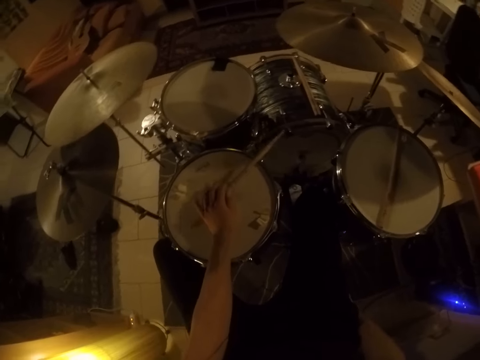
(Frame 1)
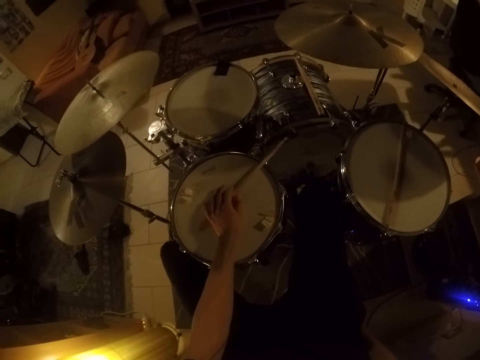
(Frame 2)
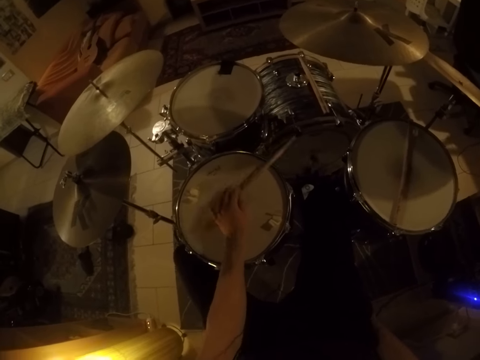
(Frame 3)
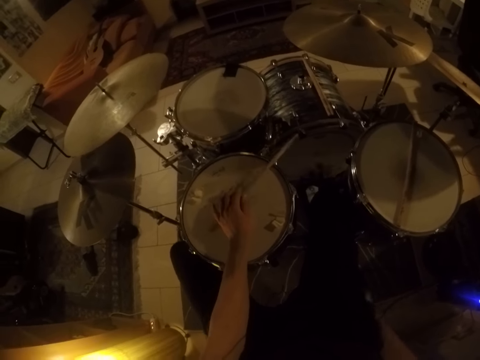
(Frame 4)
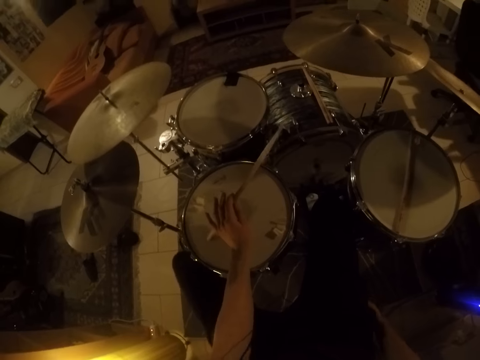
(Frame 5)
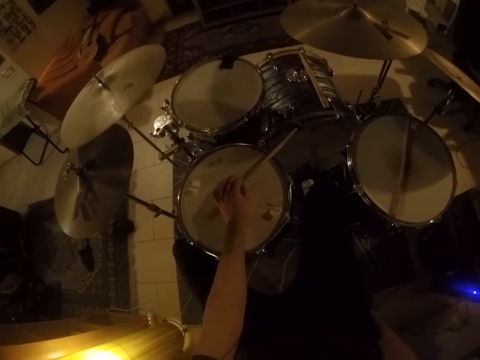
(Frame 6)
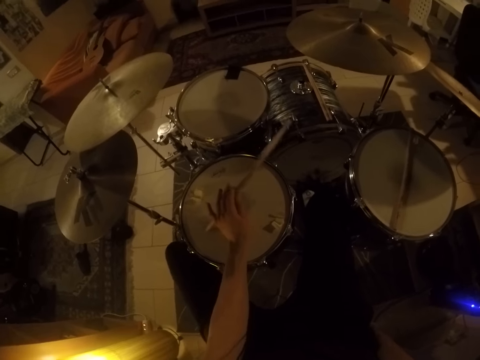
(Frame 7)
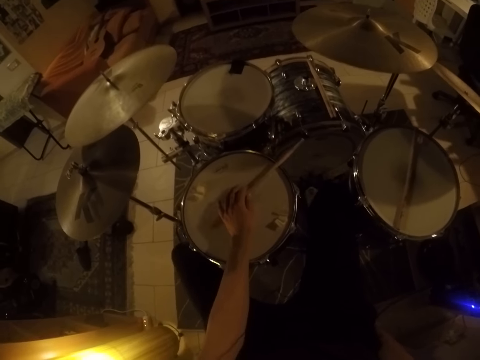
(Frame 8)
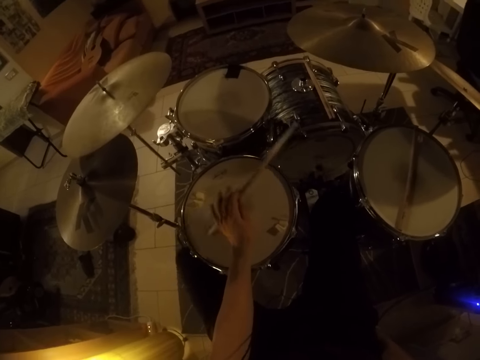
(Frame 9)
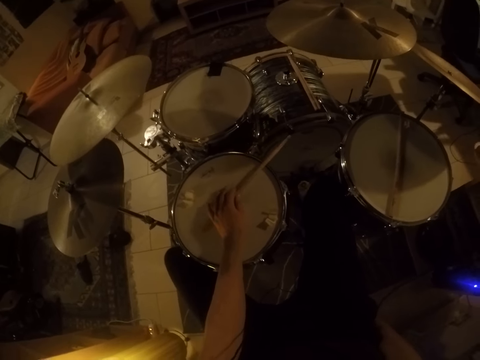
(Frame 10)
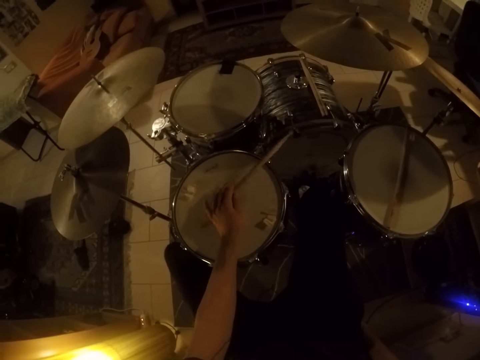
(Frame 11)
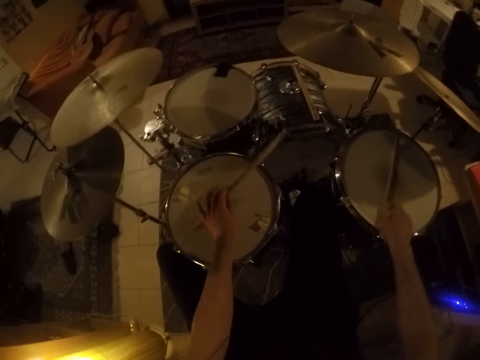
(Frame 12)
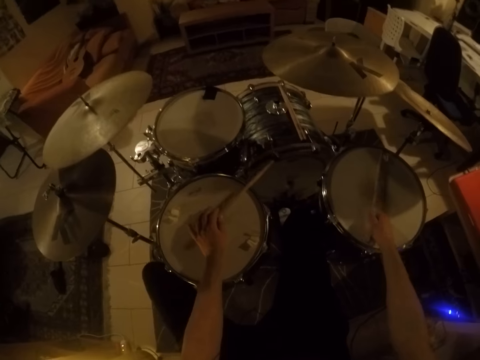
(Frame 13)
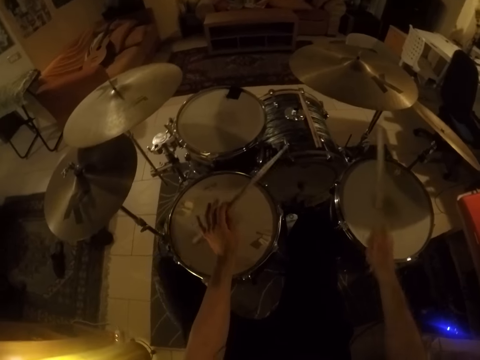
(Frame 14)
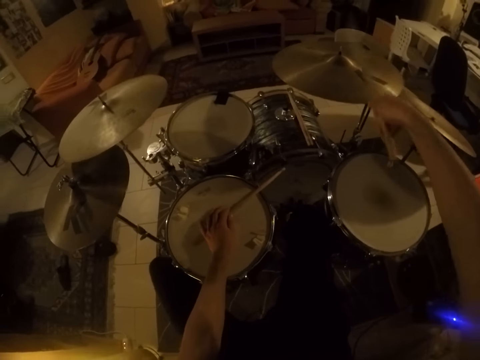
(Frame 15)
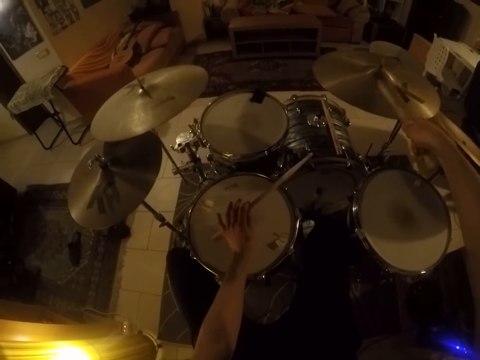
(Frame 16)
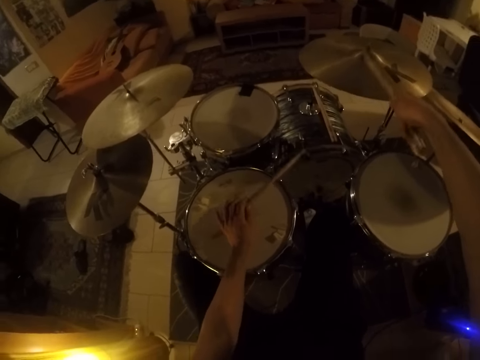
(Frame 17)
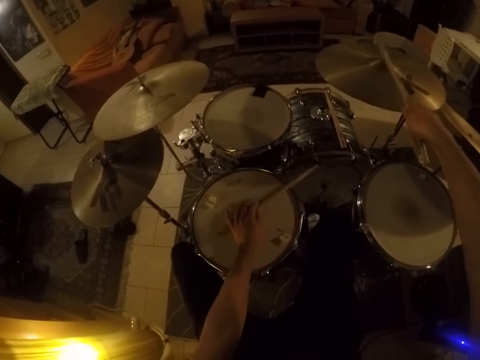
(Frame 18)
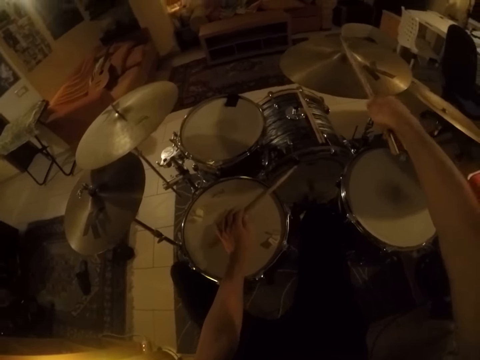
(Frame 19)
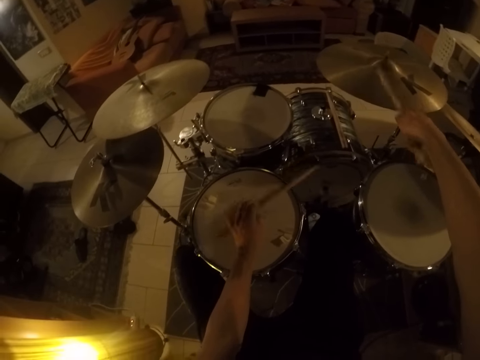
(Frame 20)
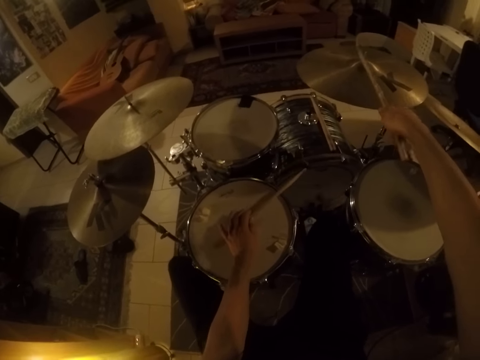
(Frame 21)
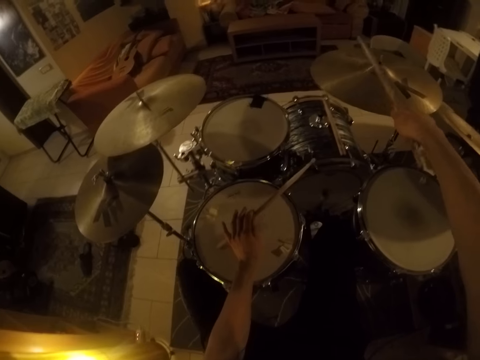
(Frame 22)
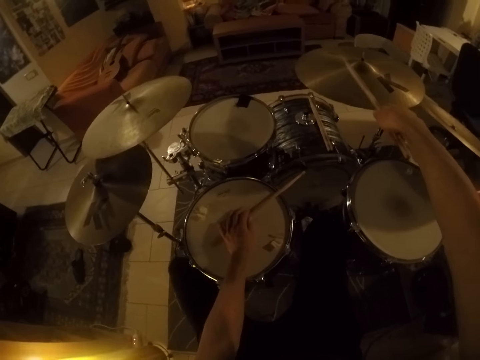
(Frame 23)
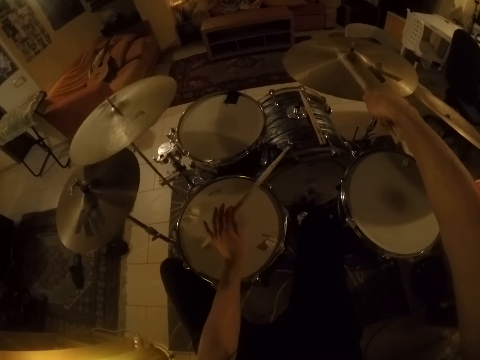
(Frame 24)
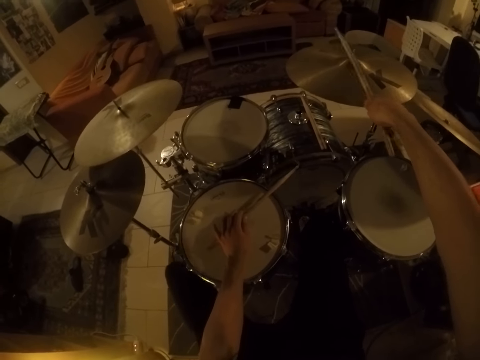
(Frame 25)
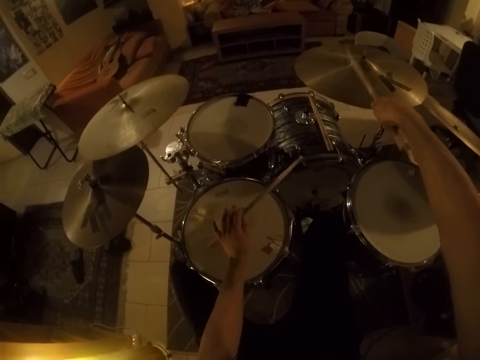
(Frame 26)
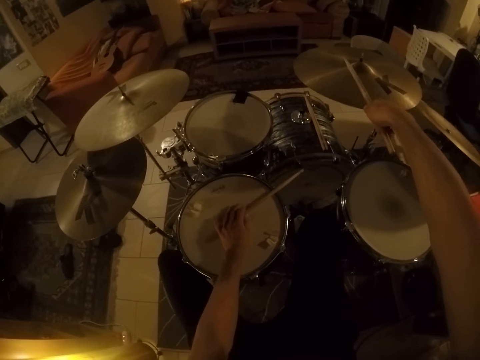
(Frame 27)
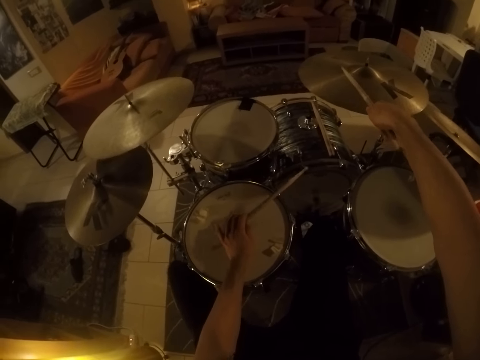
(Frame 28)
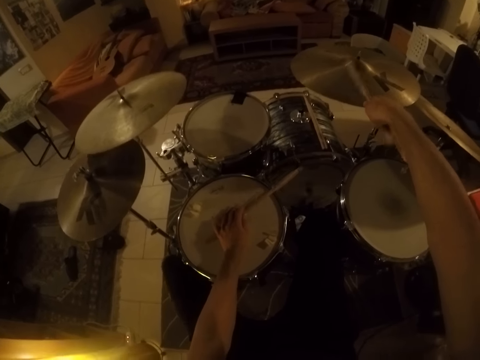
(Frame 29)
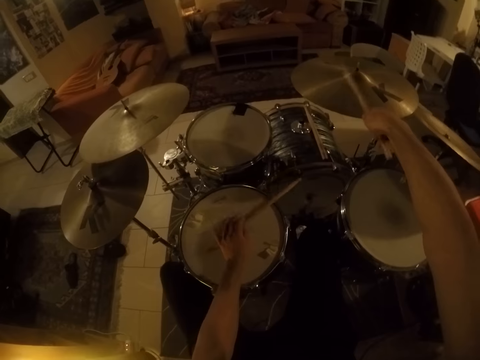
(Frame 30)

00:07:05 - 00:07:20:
The camera wearer picks up a drumstick. They beat drums with both hands with drumsticks.

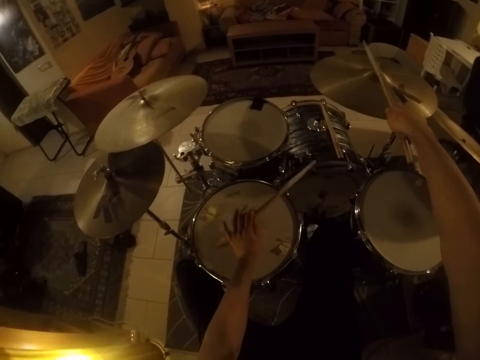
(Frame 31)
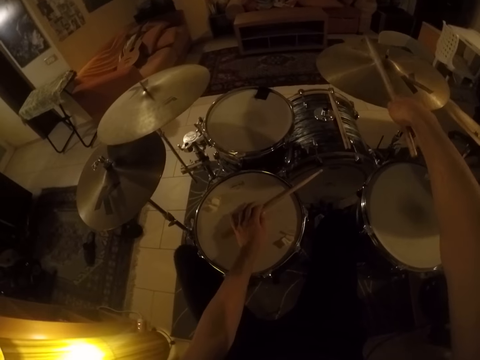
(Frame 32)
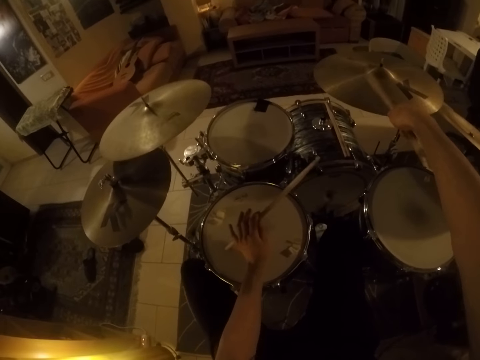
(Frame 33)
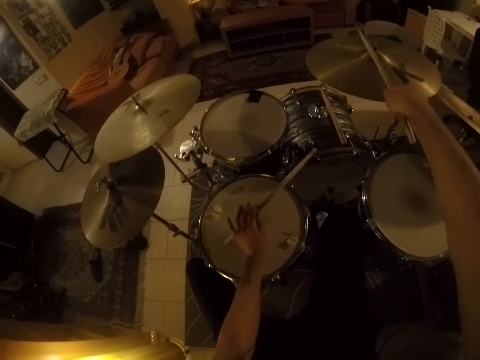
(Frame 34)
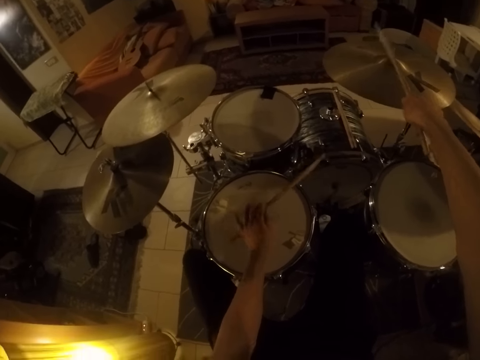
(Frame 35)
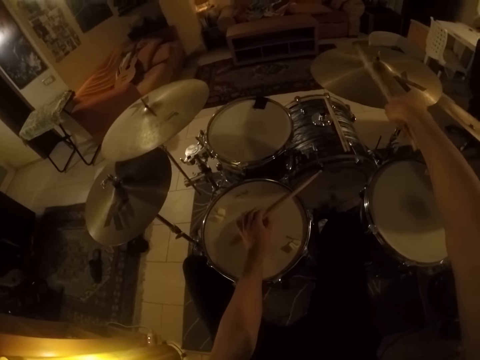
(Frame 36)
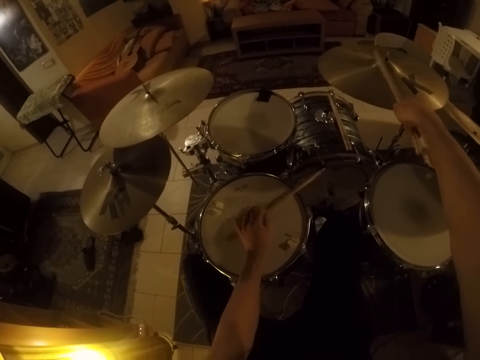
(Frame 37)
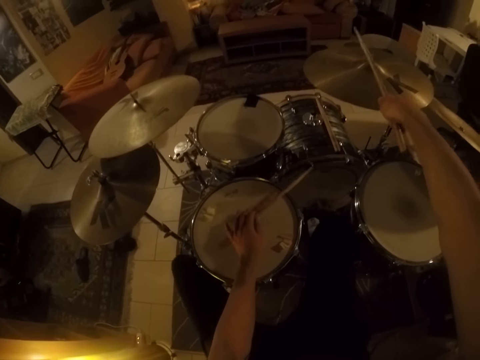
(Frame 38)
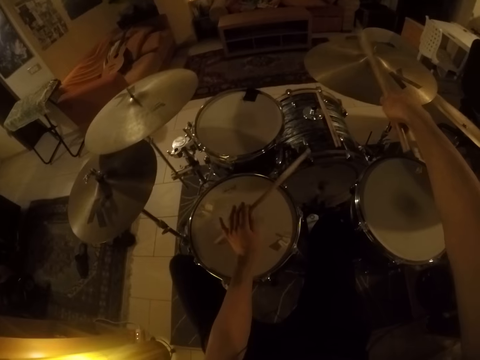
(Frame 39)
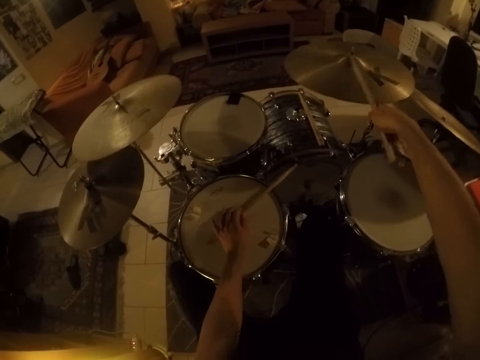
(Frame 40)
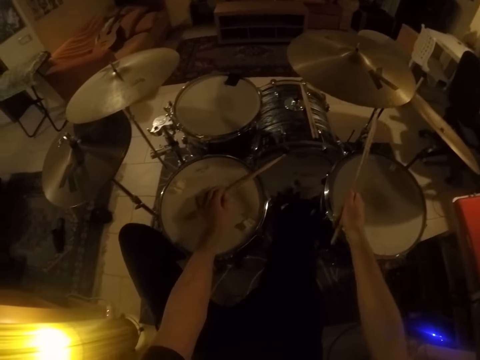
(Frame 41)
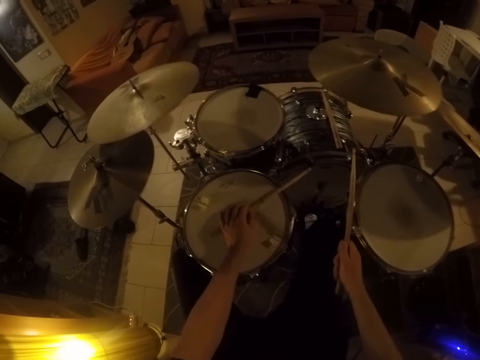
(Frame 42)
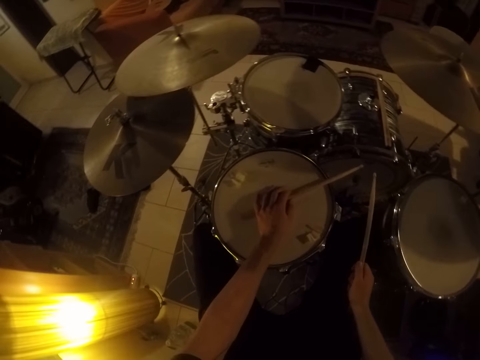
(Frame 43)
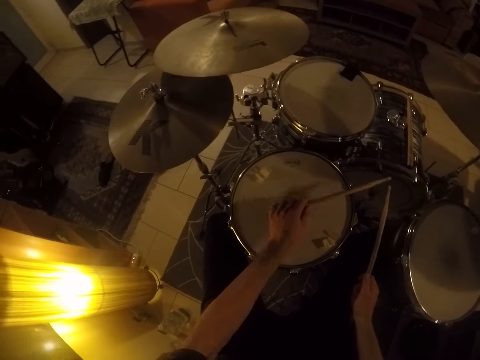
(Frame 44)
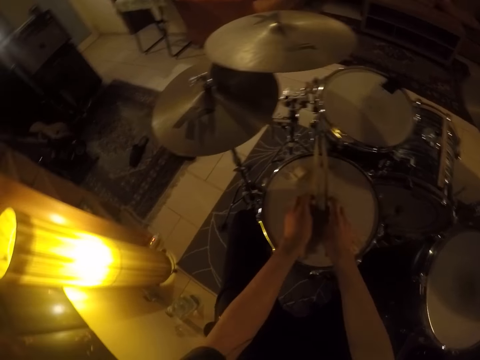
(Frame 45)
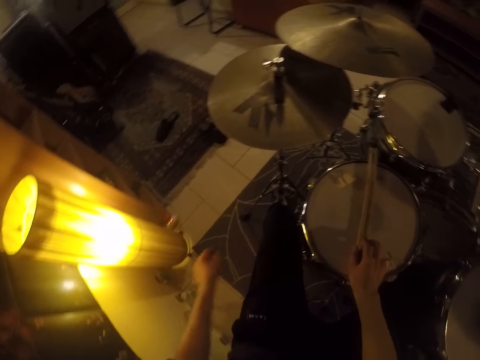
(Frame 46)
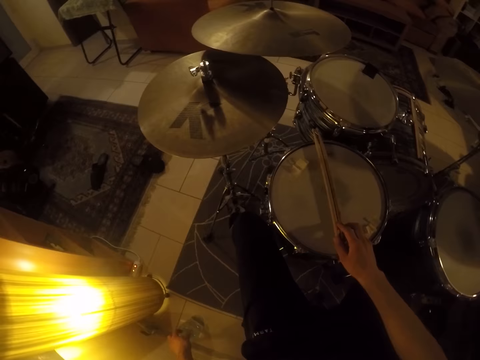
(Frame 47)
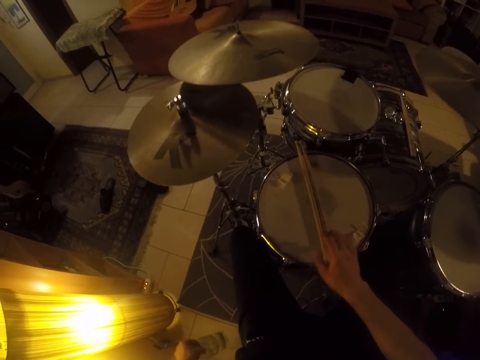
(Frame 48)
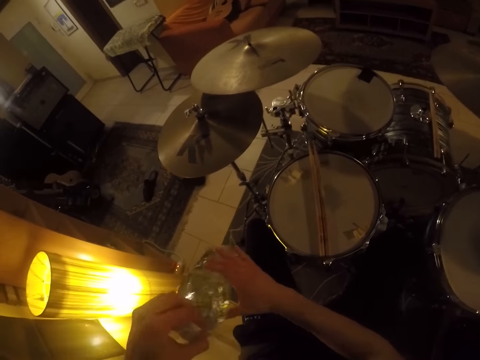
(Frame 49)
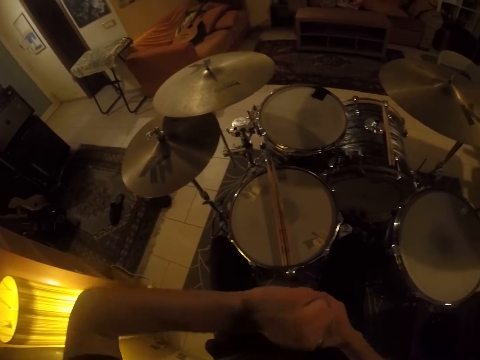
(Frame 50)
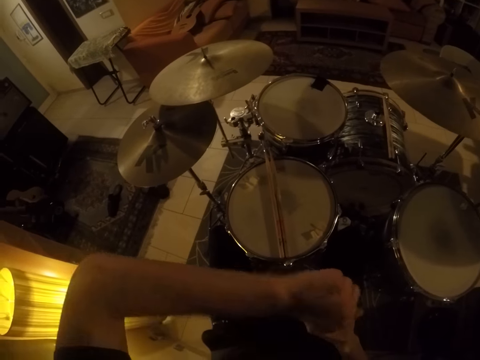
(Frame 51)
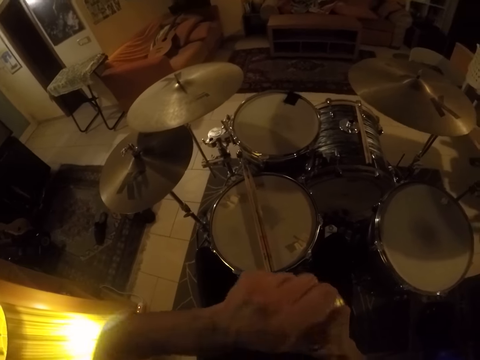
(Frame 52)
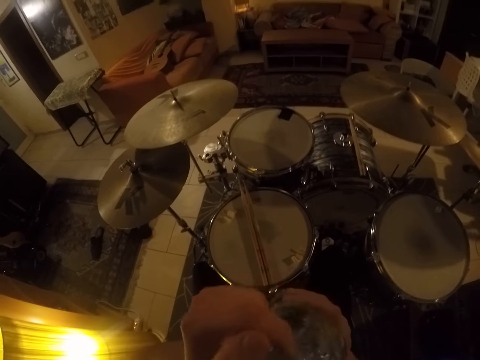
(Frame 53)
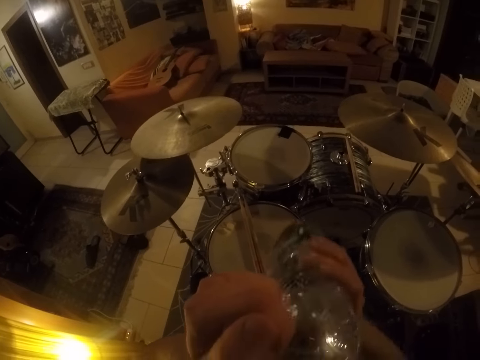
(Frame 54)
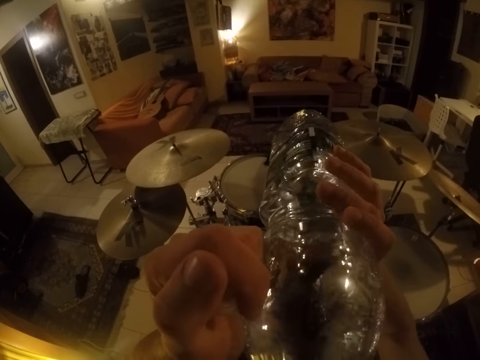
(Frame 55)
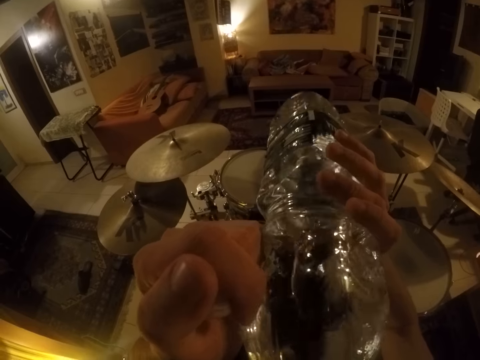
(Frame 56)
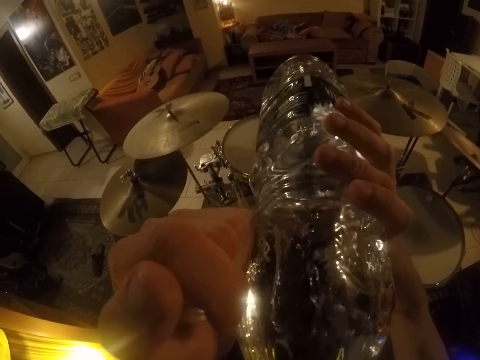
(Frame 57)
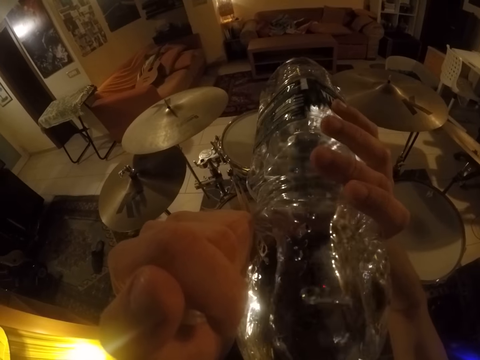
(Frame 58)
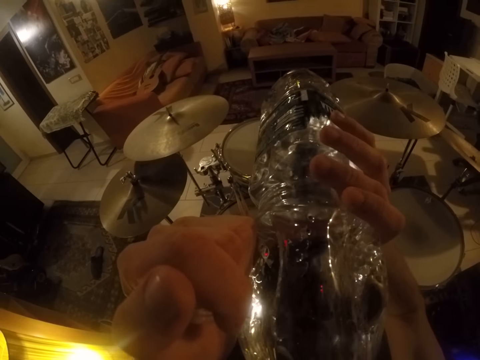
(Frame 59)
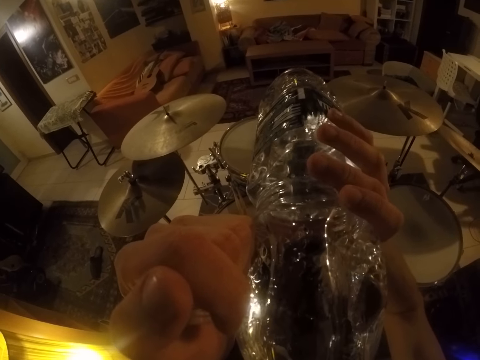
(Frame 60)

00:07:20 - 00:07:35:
The camera wearer drops the drumsticks on the drum with both hands. He grabs a bottled water from the floor with his left hand. He uncovers the bottled water cap with his left hand. He drinks from the bottled water in both hands.
